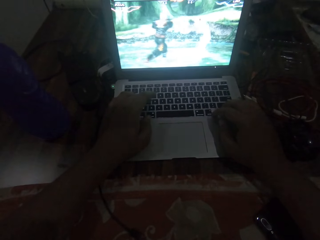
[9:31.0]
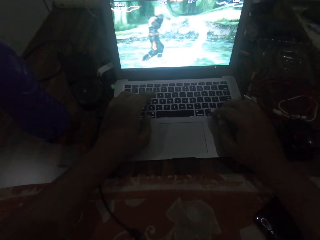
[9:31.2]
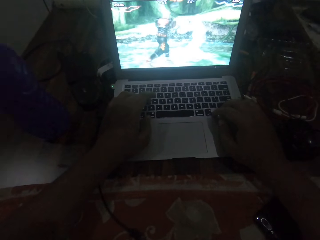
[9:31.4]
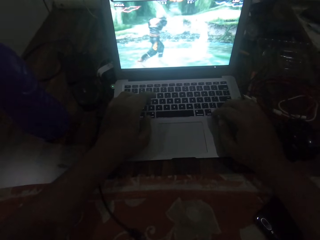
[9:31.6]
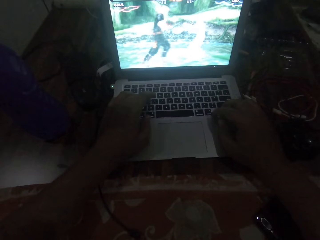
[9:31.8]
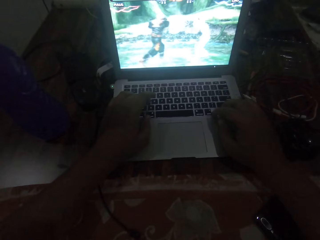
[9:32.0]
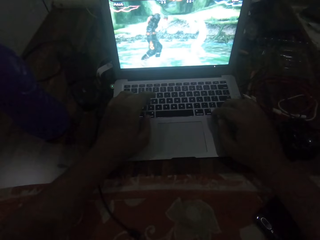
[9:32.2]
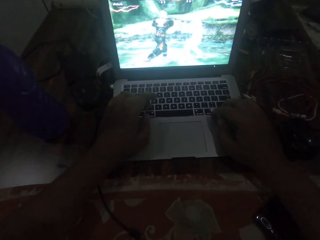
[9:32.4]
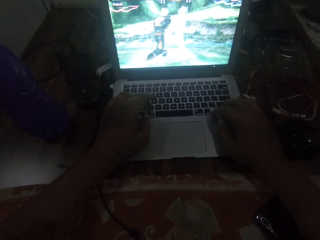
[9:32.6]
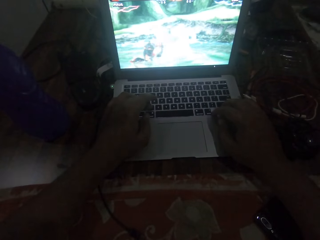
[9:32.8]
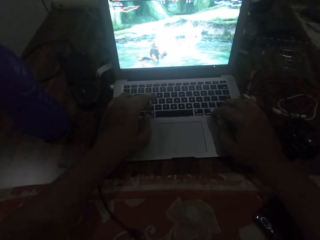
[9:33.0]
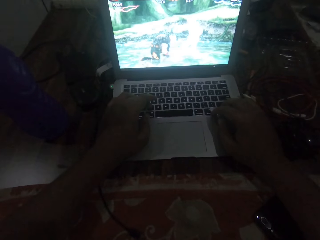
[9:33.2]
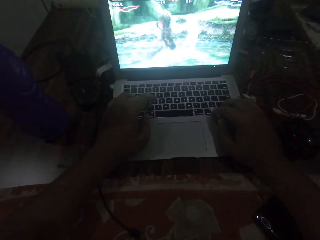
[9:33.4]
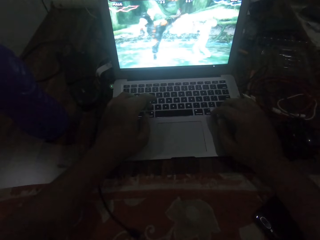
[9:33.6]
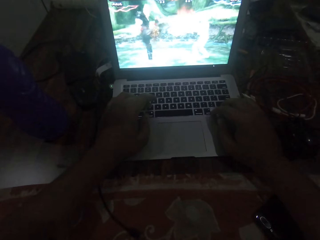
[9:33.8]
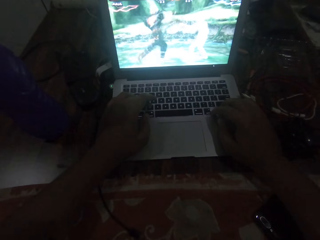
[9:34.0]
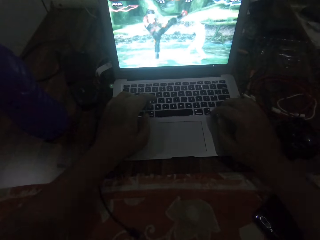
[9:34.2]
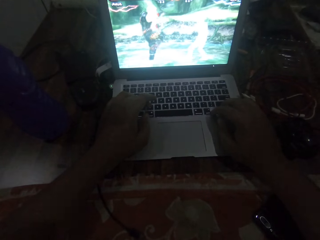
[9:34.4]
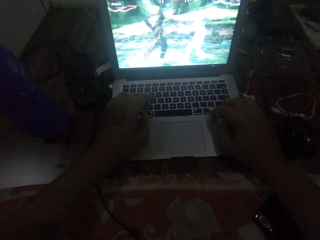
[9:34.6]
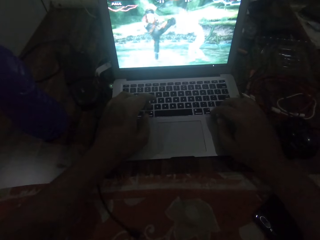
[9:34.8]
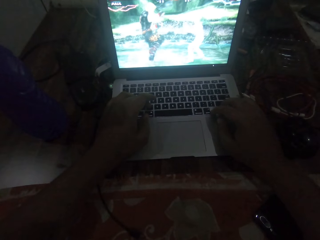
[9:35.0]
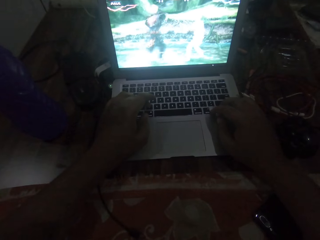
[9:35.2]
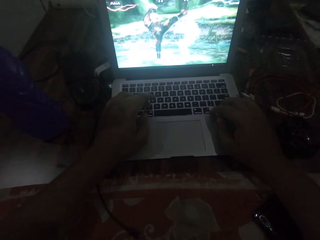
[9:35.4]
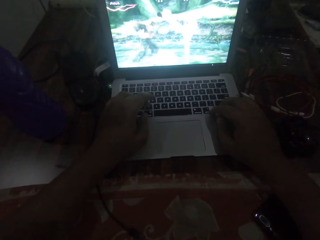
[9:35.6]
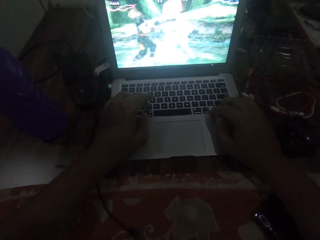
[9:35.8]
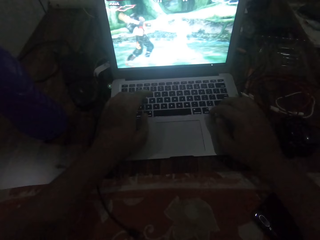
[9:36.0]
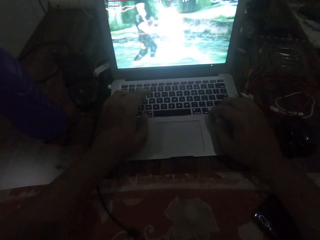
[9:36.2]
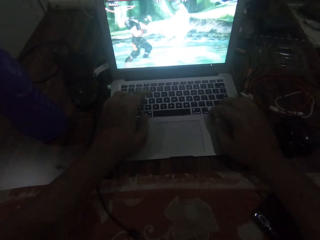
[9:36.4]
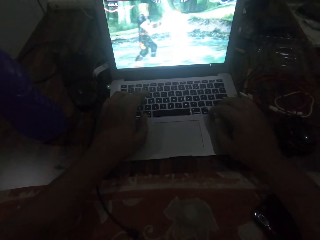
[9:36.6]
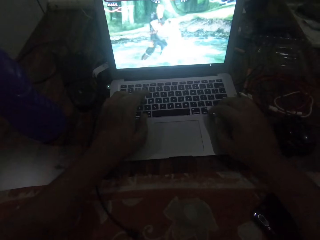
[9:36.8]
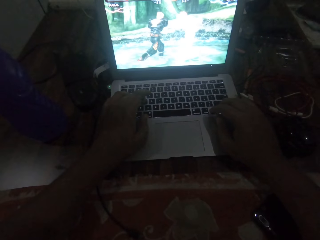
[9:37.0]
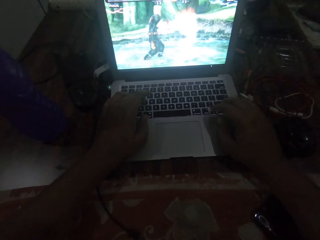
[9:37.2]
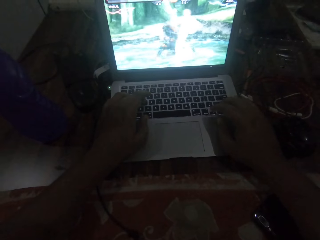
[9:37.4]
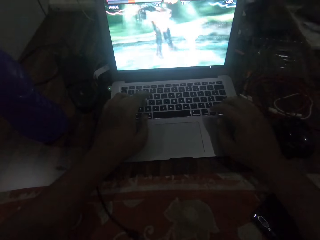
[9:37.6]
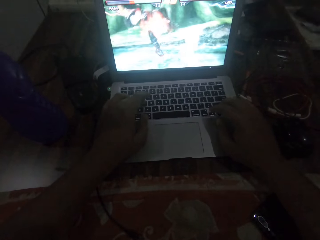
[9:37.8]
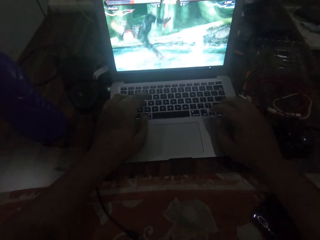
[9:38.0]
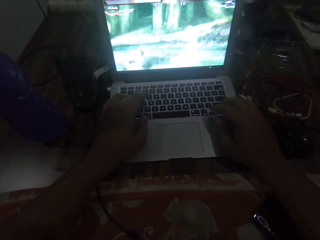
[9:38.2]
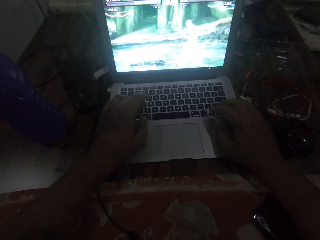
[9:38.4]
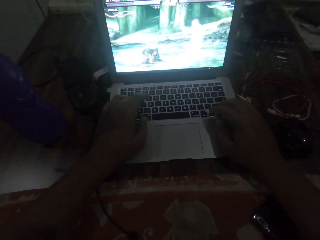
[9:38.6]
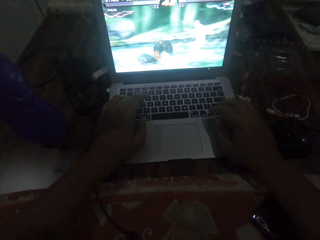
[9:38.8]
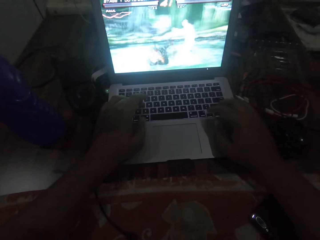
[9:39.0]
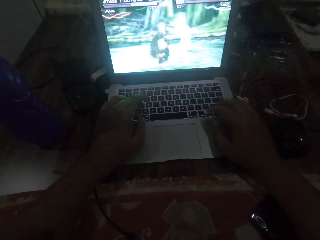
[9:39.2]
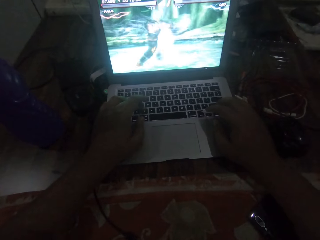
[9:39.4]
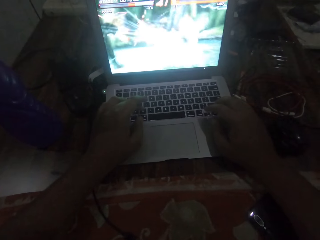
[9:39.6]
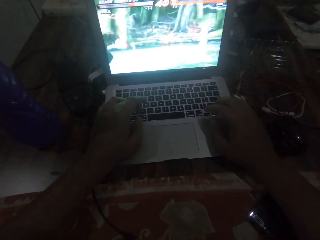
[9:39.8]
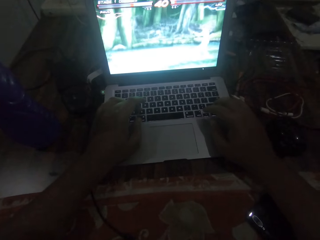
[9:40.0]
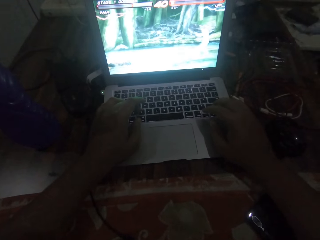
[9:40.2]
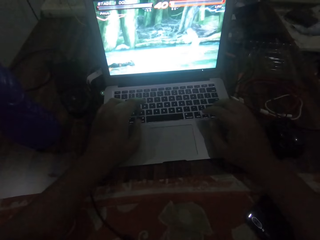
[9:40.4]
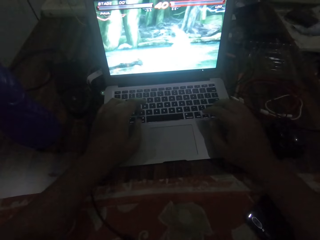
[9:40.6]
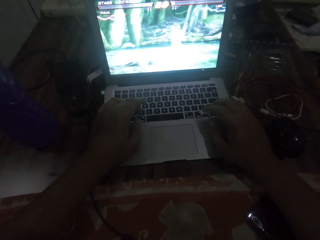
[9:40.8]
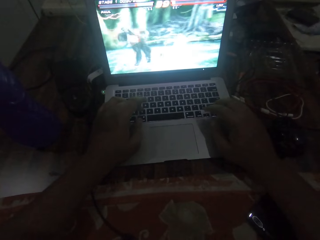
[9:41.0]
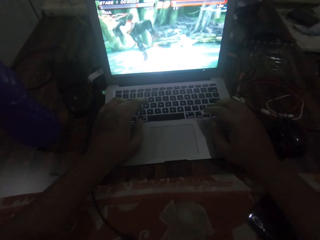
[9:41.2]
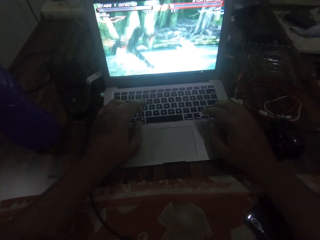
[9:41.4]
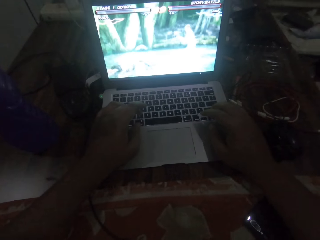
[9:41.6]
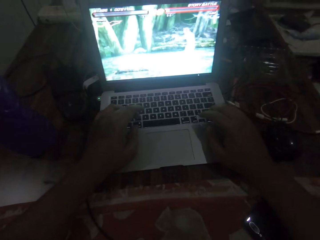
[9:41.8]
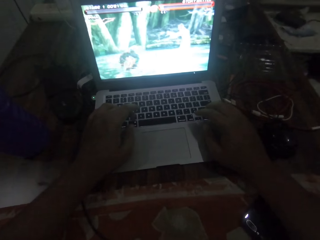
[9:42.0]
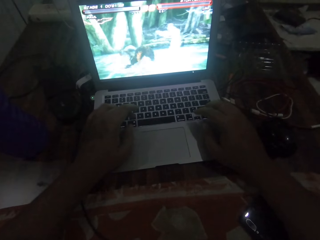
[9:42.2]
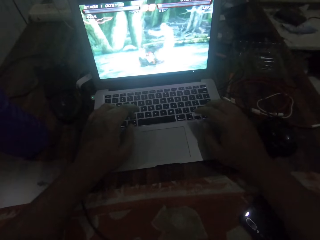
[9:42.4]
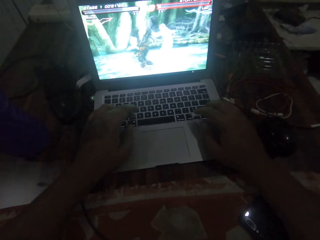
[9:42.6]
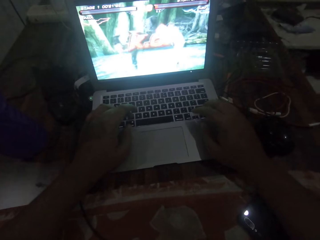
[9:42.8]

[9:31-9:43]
The camera wearer presses the keyboard.

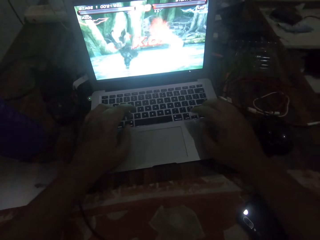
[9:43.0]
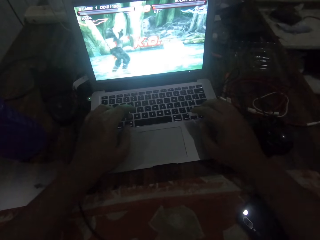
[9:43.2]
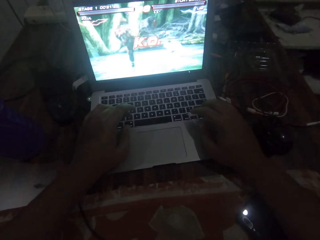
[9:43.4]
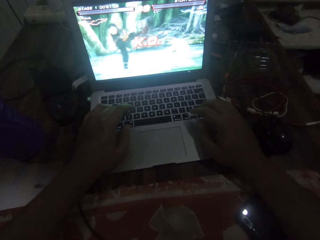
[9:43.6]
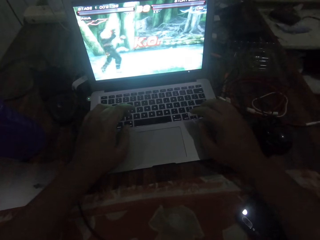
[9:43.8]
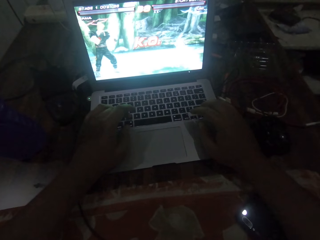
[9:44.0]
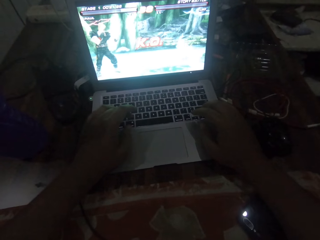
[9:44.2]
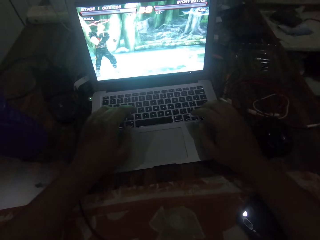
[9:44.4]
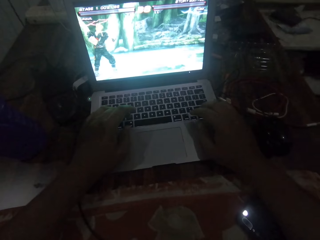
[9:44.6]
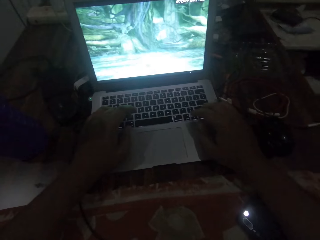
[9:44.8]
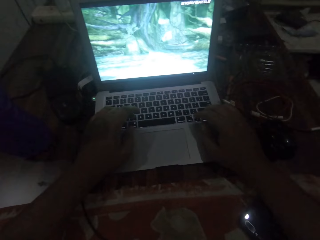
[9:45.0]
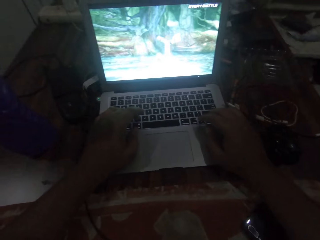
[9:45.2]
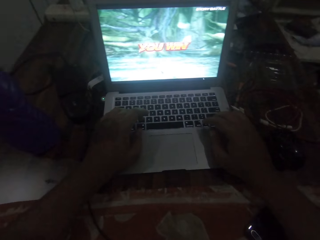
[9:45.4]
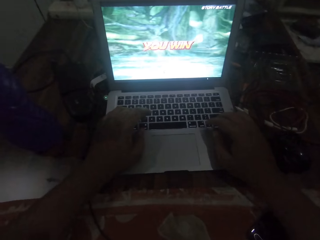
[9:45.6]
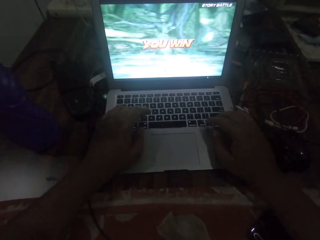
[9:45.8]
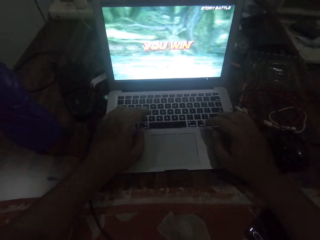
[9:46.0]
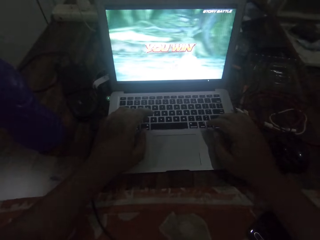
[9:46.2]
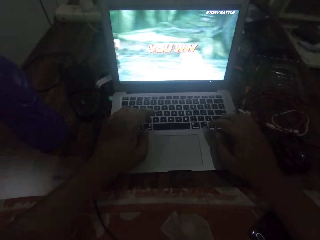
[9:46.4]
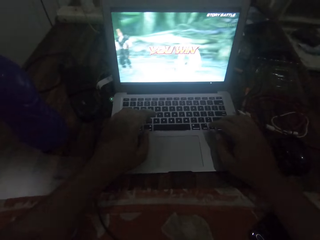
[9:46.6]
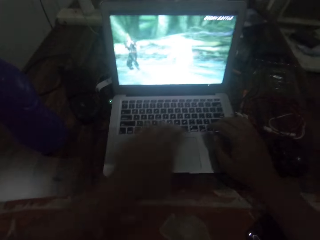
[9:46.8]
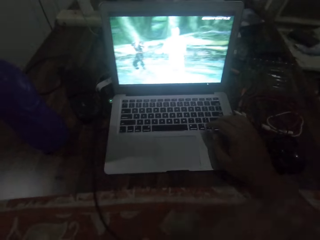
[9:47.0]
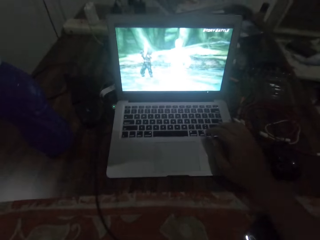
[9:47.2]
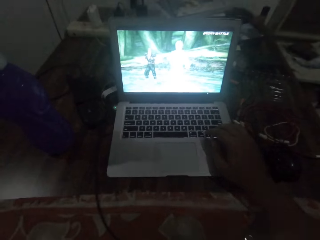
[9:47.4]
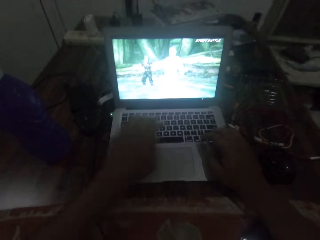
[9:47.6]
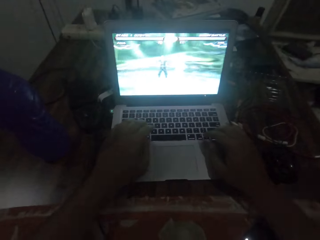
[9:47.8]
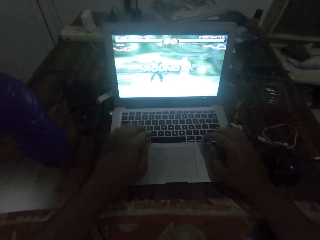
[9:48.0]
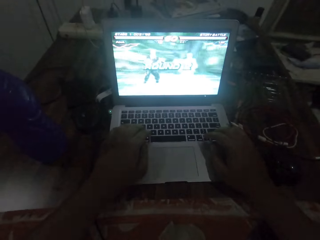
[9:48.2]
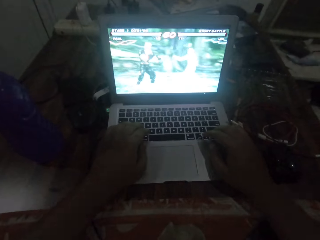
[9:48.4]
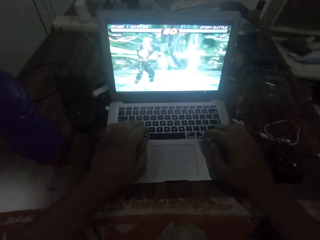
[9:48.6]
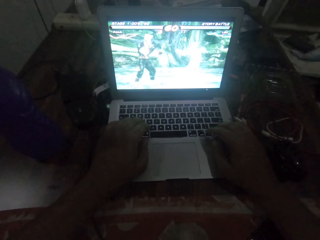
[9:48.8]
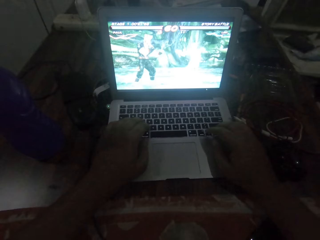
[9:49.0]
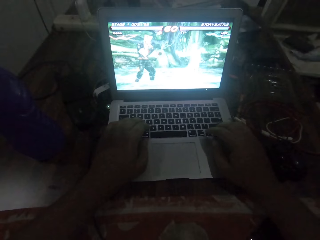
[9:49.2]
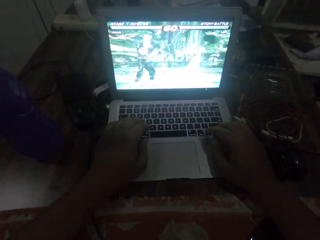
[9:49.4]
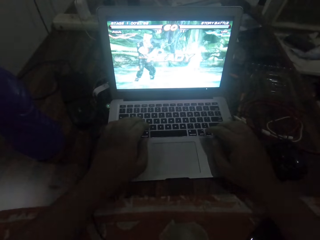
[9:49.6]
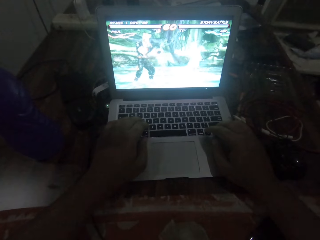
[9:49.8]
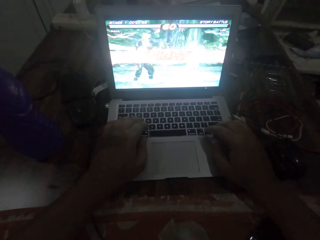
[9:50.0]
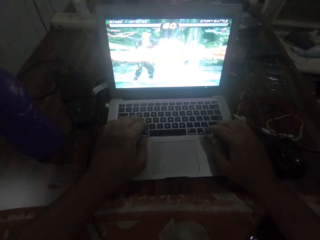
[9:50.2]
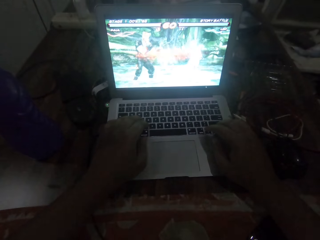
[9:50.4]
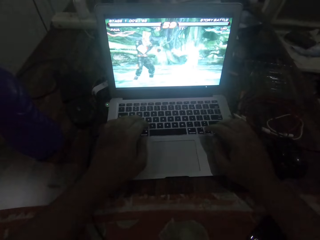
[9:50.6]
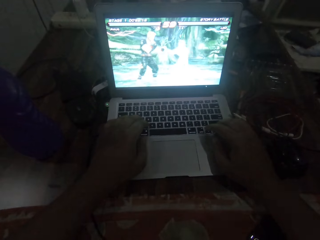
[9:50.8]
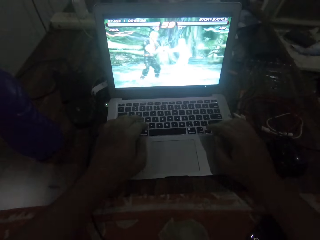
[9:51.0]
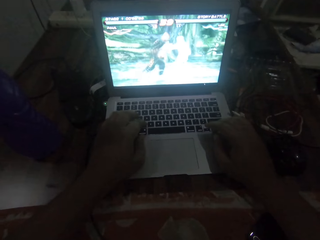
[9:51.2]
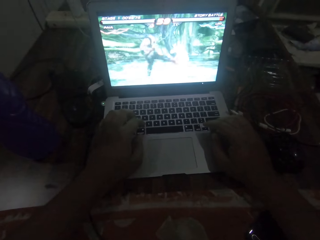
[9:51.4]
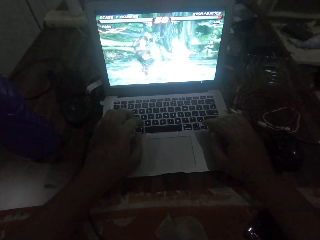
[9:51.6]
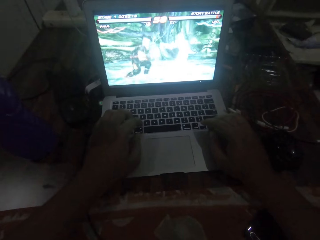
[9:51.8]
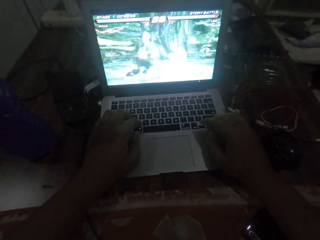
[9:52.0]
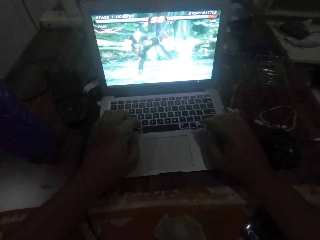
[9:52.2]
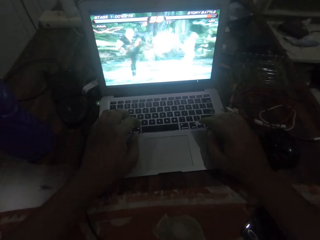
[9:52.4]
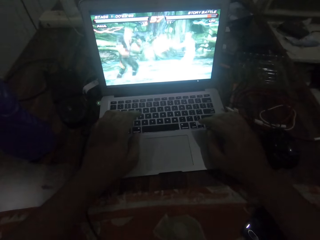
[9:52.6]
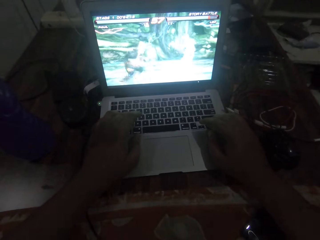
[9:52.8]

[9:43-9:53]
The camera wearer stops pressing the keyboard. He touches his right forearm with his left hand. He removes a hand from the laptop. He places his left hand on the laptop computer. He operates the laptop computer with his hands. He presses the keyboard.
